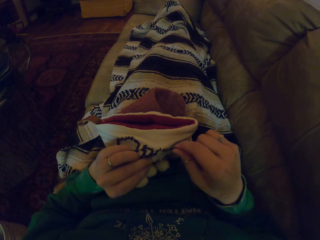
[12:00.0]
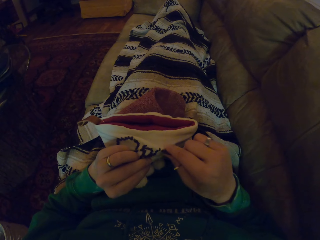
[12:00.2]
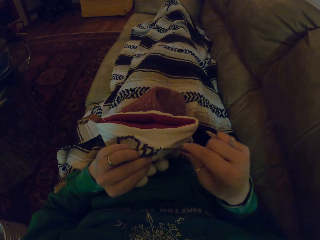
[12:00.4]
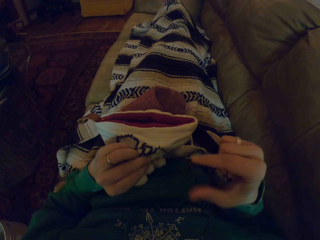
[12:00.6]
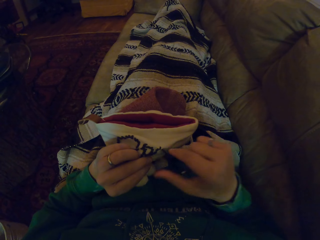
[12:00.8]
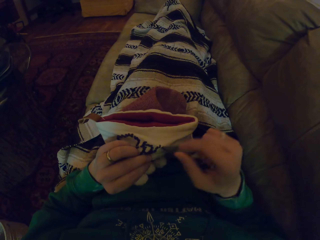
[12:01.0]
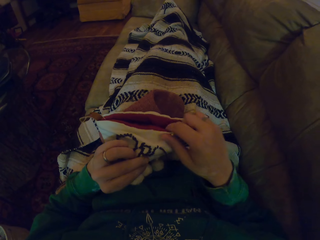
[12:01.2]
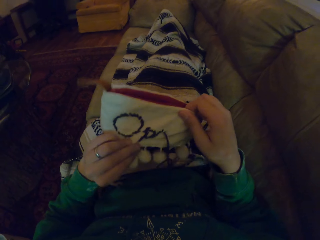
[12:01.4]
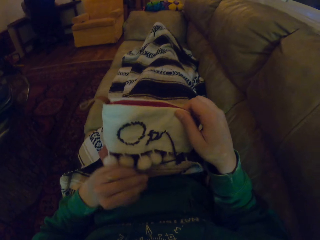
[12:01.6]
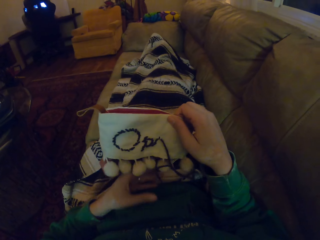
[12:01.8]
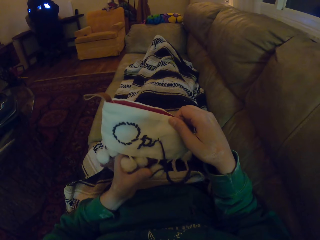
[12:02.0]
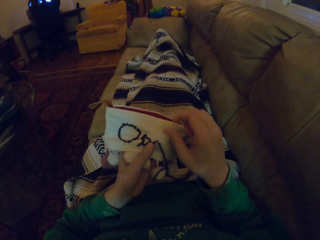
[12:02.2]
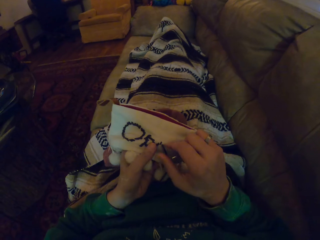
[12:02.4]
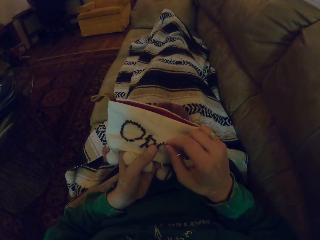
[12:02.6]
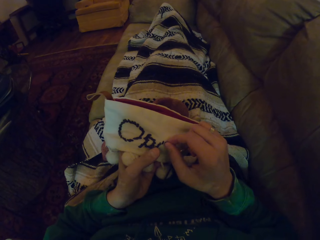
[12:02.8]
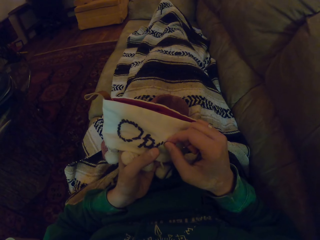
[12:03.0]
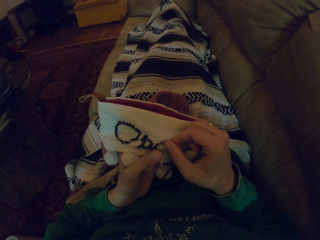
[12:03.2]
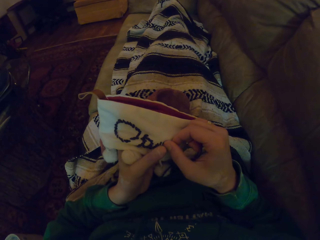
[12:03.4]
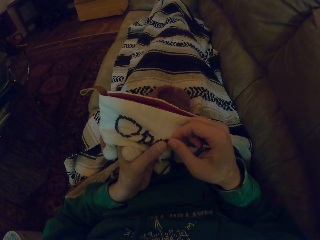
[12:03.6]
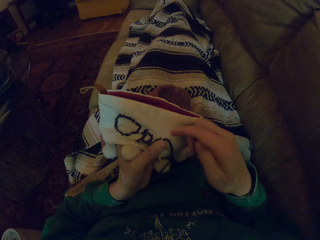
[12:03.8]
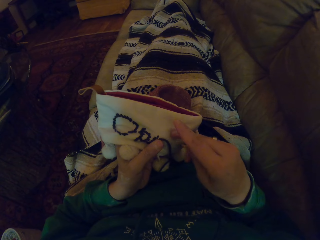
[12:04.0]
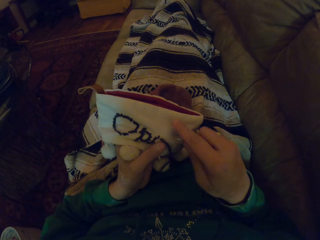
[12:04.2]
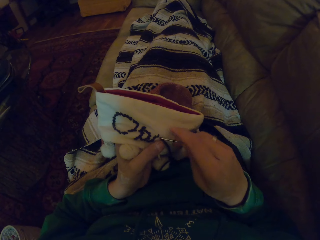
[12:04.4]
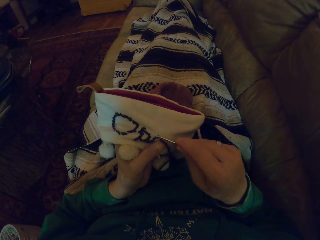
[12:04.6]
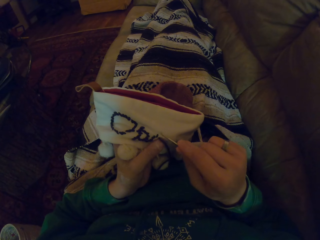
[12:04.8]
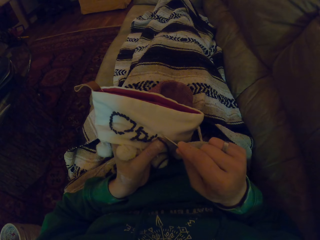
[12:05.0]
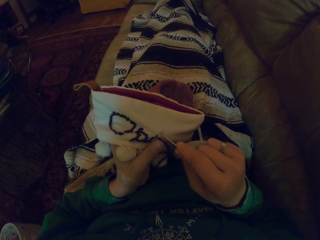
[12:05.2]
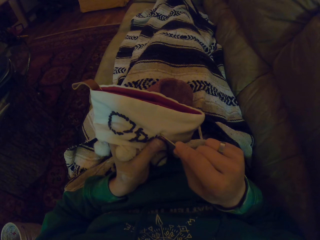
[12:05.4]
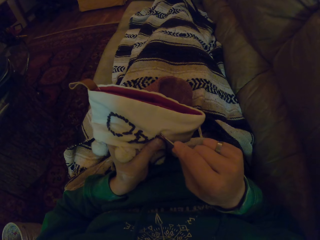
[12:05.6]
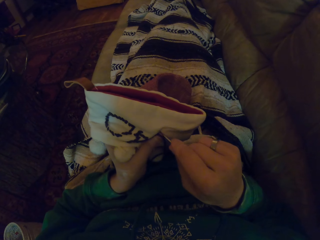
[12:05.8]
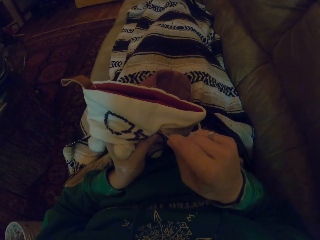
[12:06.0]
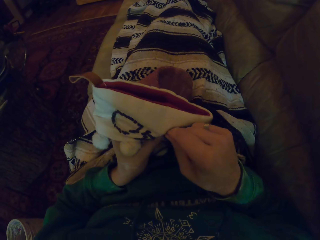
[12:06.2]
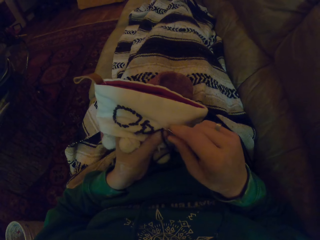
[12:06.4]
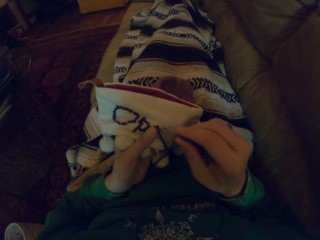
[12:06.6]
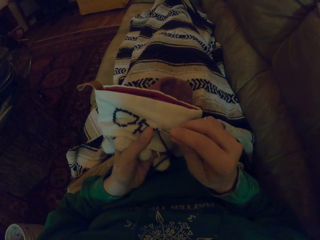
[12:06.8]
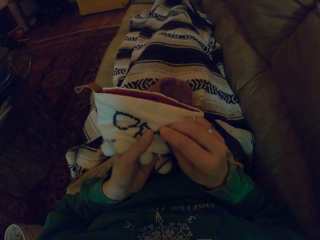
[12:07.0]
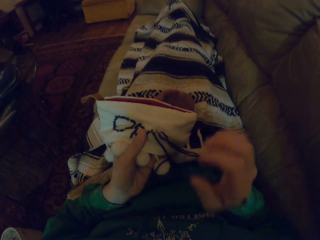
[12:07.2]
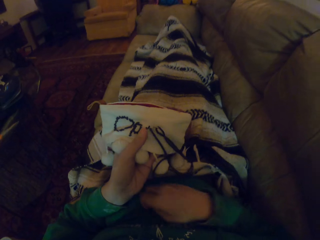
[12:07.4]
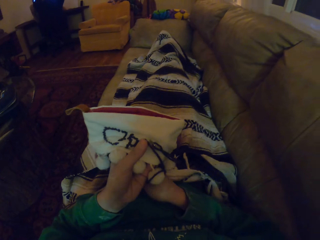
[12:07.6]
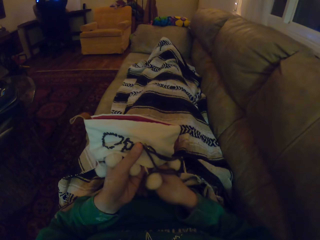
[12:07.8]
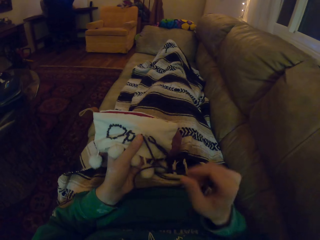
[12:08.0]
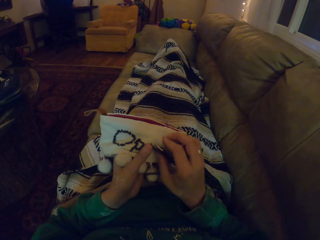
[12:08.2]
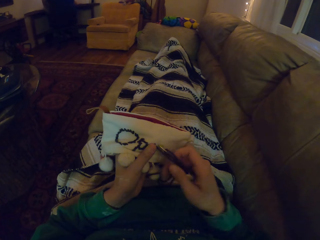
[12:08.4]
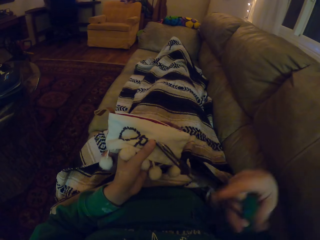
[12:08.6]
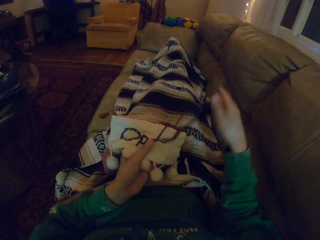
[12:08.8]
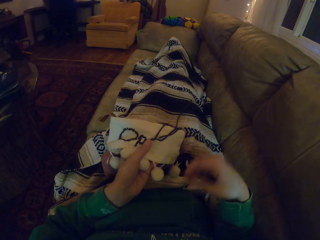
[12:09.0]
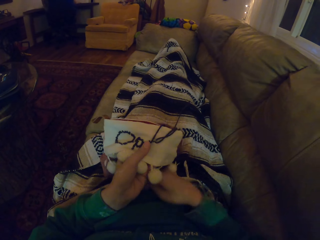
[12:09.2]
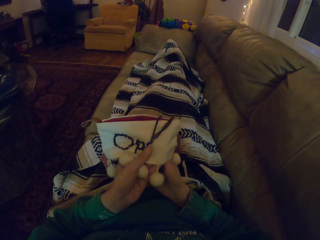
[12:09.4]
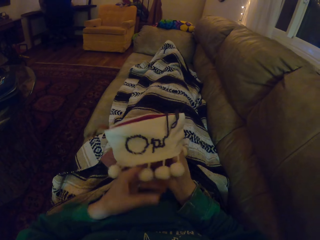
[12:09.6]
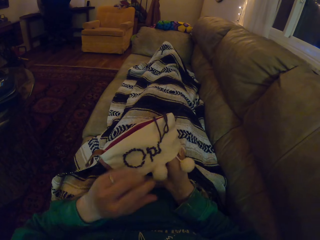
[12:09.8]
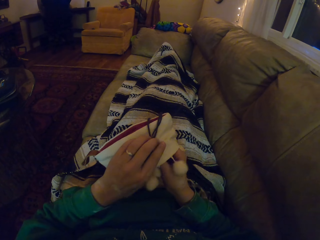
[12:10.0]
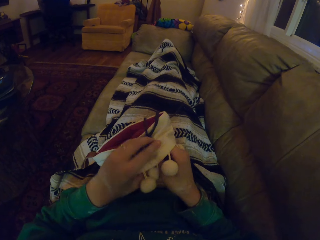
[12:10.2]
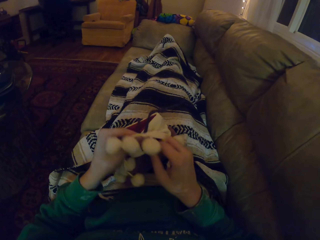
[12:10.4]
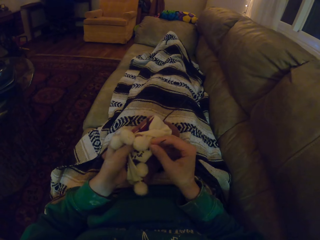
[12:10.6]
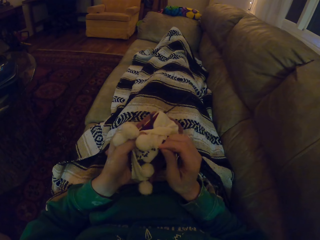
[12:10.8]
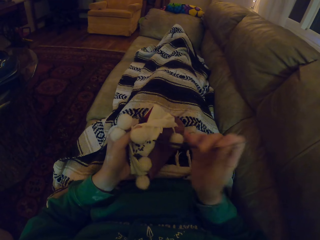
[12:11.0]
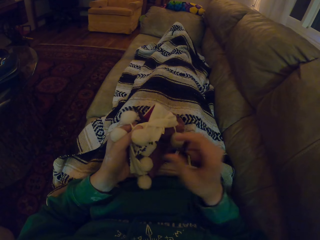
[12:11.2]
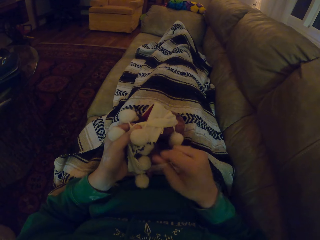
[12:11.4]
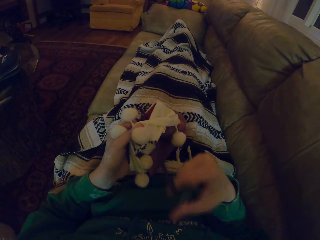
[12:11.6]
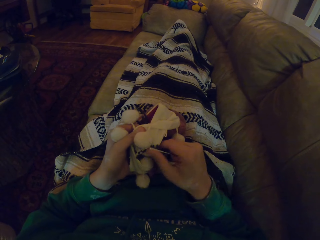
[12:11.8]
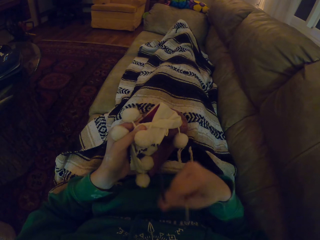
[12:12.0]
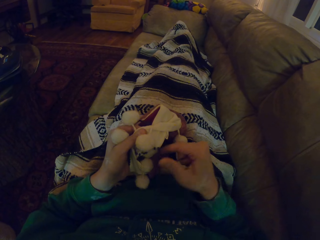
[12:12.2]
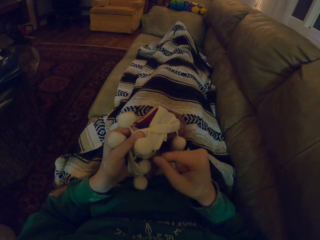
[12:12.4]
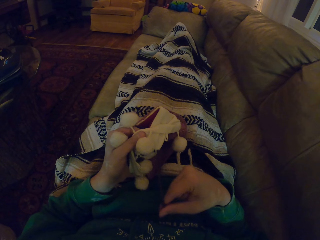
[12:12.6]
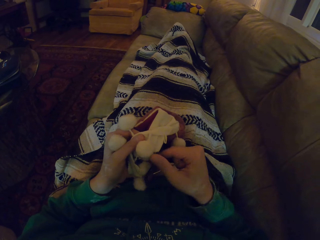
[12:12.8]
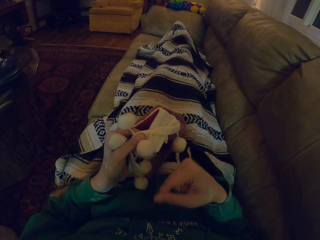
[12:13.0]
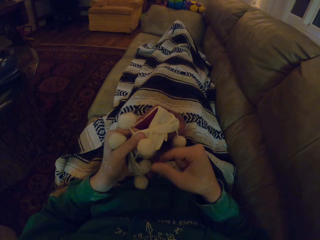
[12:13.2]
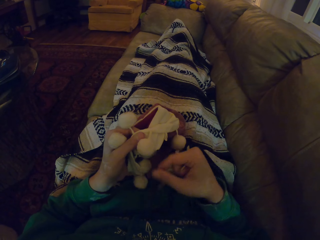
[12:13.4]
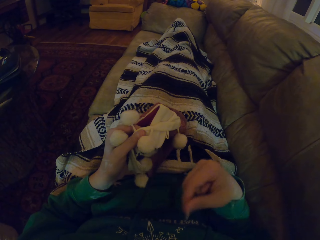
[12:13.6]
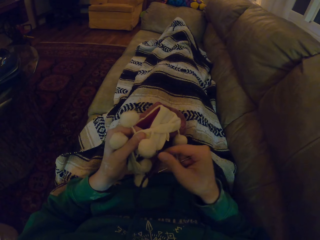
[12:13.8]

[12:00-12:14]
The camera wearer adjusts the garment. They align the thread, knit the garment, and move the hand holding the knitting needle. They push the thread. They move the hand holding something. They turn the garment and pull the thread.

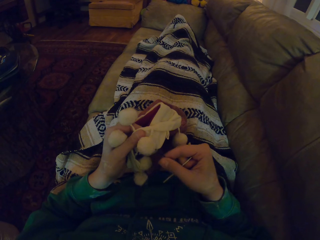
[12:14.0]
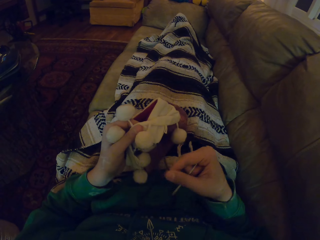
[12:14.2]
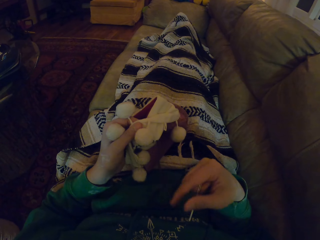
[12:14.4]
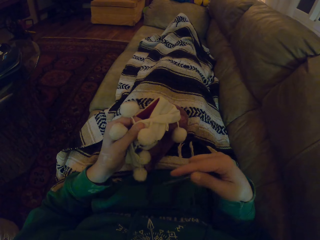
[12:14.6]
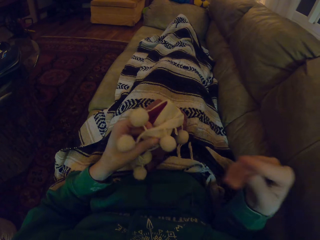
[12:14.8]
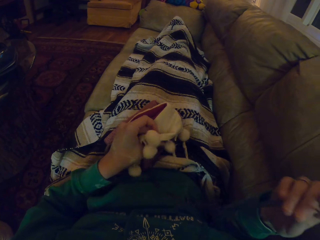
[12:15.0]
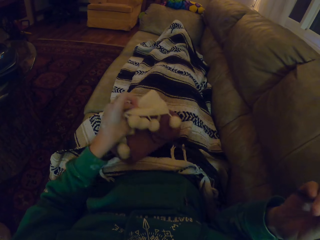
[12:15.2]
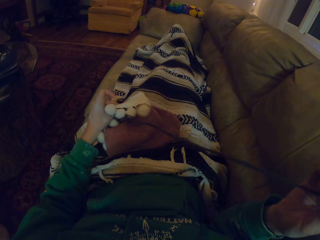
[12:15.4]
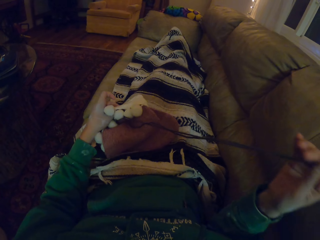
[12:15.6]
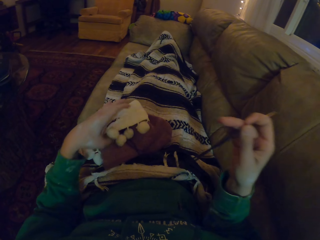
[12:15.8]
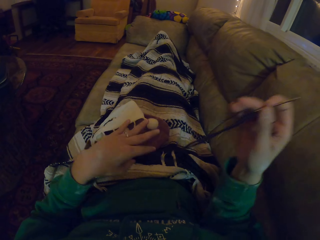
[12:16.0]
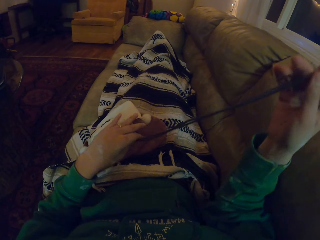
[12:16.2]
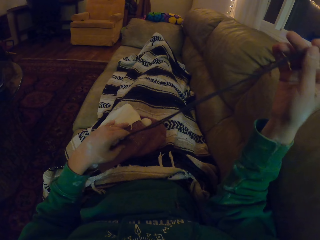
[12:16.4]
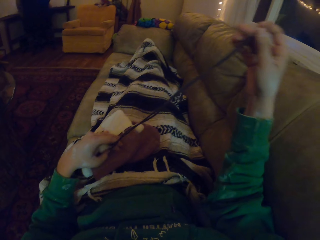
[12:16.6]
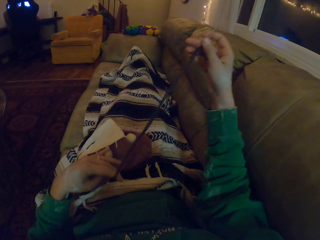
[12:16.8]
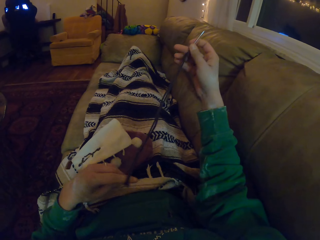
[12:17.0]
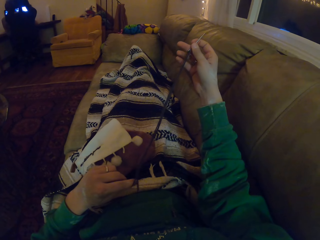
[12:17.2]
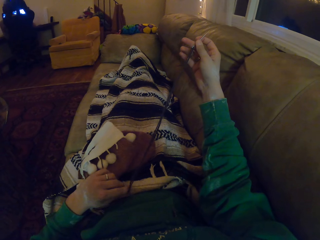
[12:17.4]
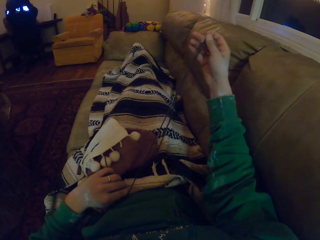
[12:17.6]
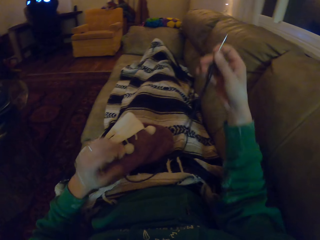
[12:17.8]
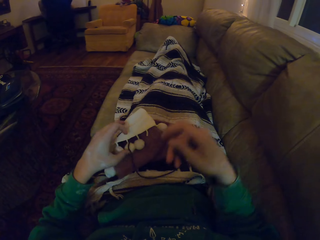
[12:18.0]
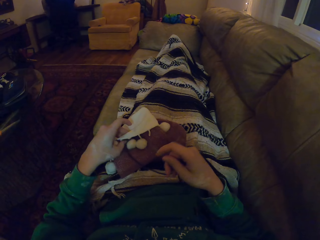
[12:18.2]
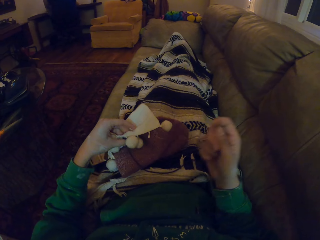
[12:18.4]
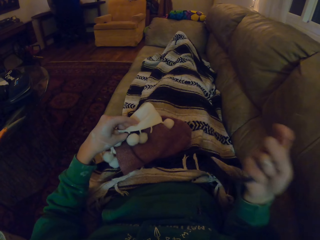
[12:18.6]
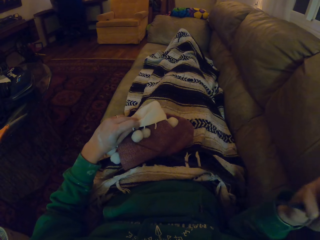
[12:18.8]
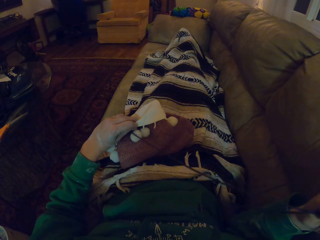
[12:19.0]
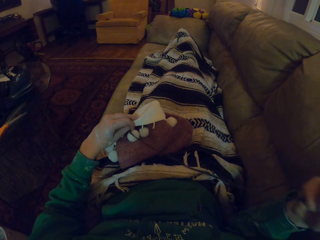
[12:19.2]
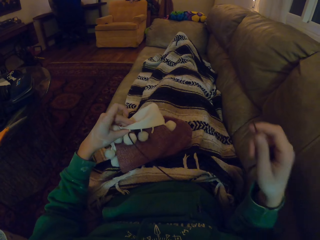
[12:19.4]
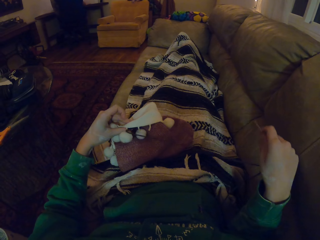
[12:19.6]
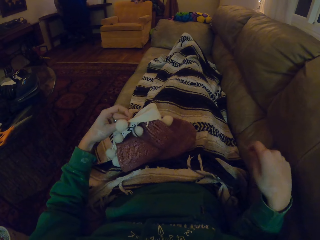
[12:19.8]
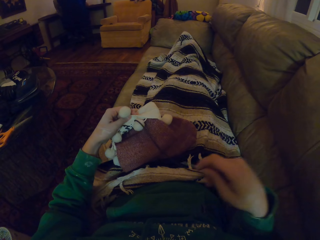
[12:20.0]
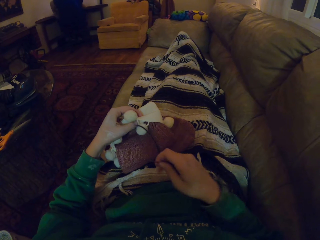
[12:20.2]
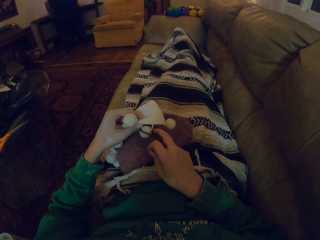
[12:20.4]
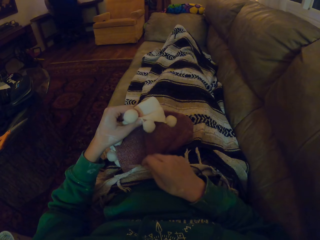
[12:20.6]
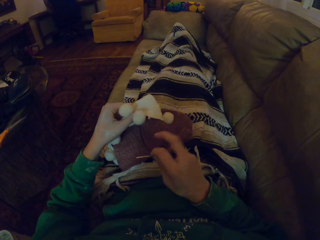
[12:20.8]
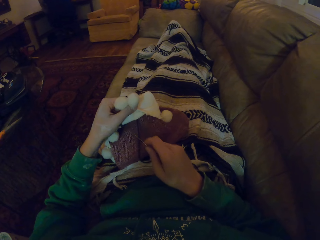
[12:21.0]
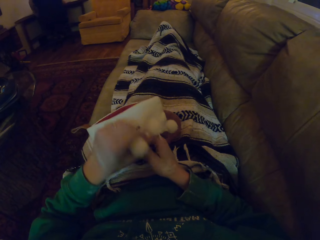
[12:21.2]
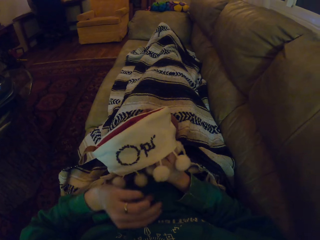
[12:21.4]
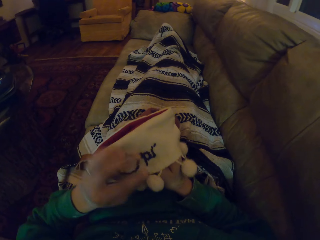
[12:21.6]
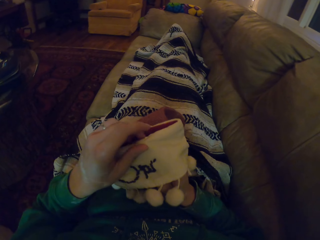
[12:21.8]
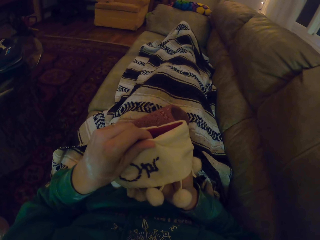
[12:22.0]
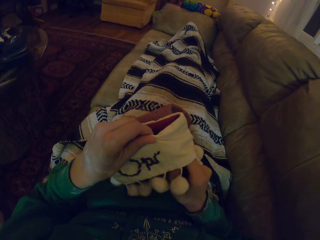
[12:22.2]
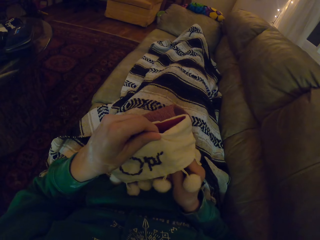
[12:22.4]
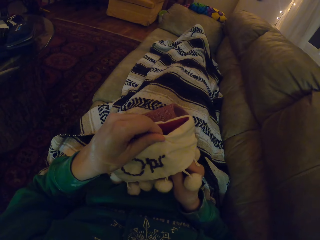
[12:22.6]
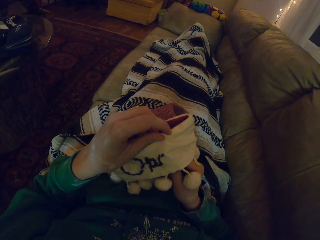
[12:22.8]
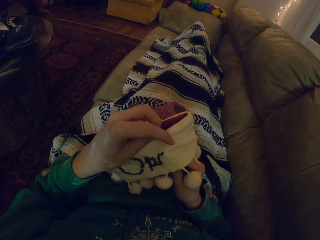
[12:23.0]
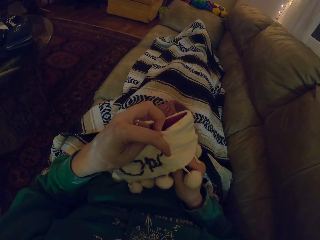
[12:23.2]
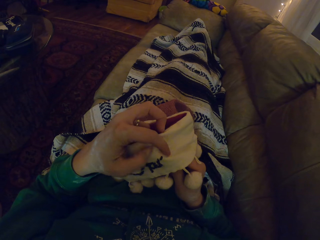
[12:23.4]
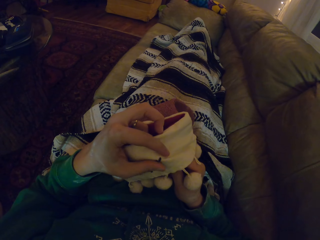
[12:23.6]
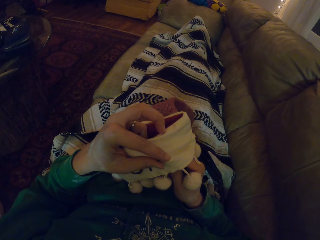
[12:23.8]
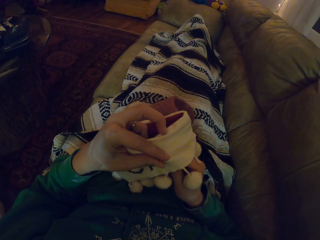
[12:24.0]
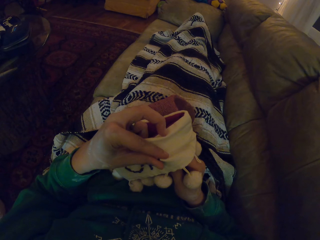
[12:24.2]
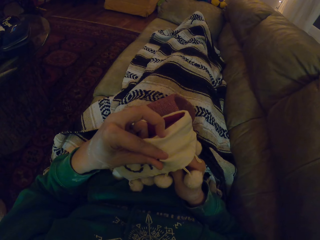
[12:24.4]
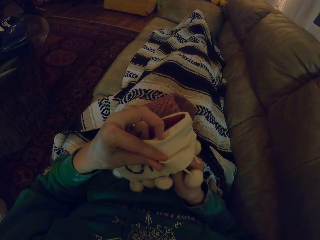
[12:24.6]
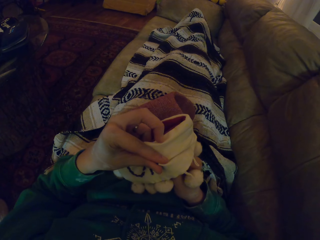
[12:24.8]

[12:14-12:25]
The camera wearer pulls the thread. They align the thread and pull the thread. They move the thread, turn the garment, and knit the garment.
